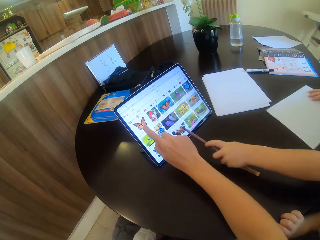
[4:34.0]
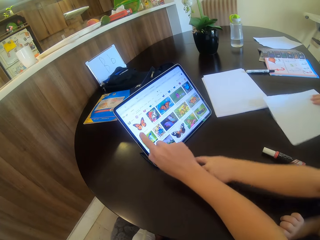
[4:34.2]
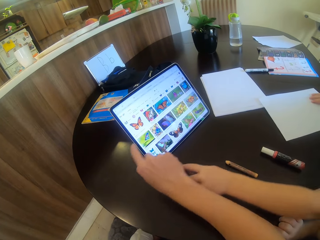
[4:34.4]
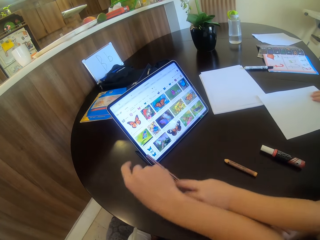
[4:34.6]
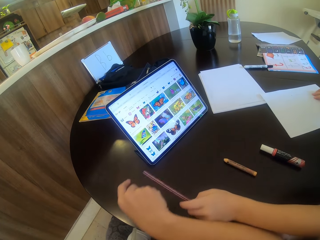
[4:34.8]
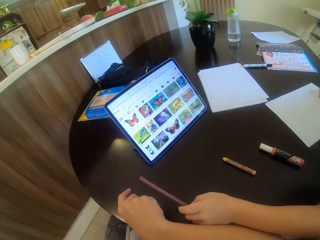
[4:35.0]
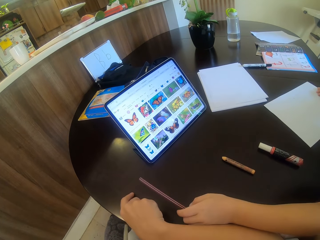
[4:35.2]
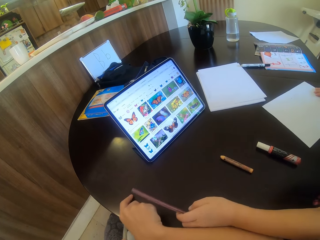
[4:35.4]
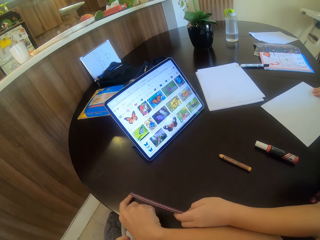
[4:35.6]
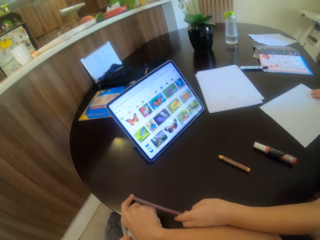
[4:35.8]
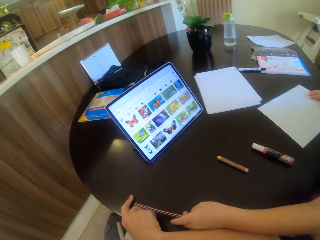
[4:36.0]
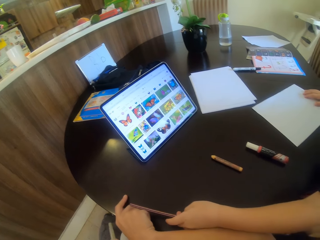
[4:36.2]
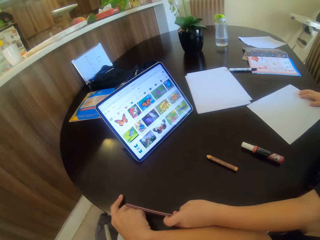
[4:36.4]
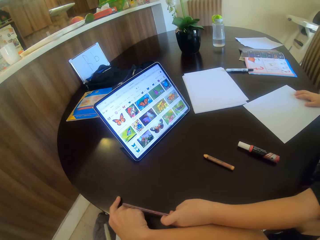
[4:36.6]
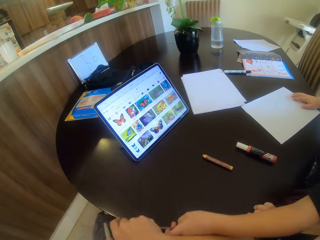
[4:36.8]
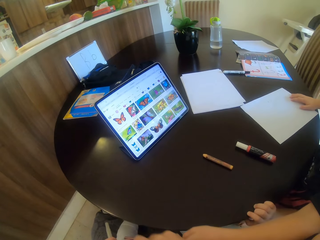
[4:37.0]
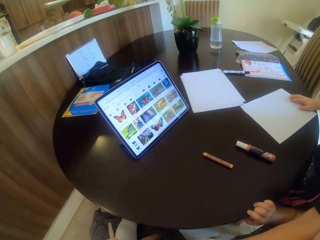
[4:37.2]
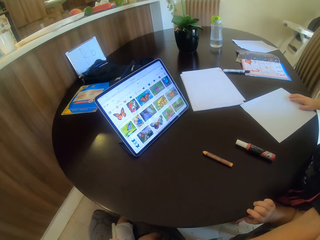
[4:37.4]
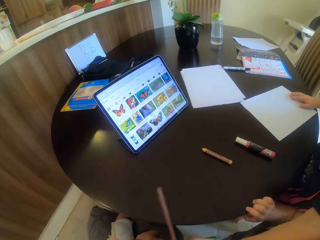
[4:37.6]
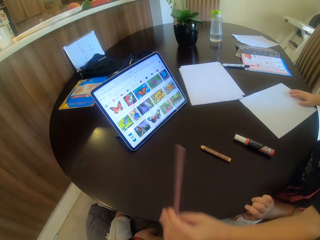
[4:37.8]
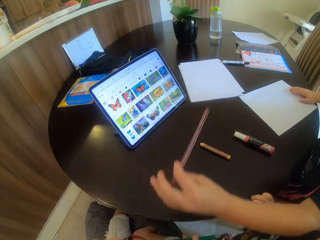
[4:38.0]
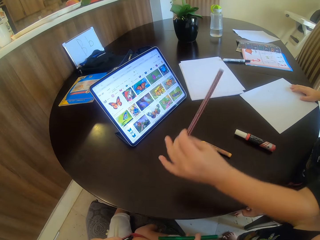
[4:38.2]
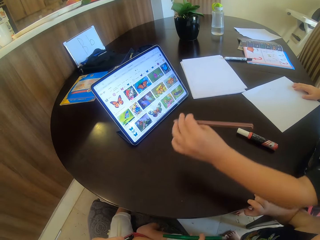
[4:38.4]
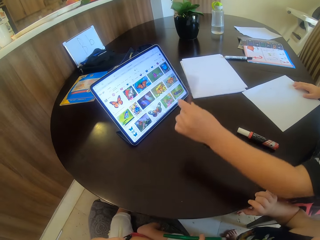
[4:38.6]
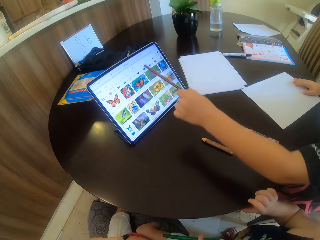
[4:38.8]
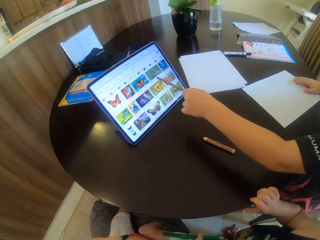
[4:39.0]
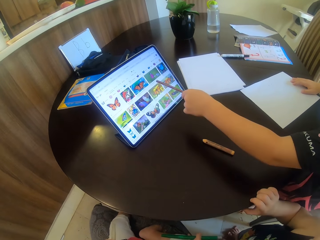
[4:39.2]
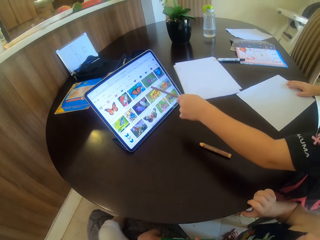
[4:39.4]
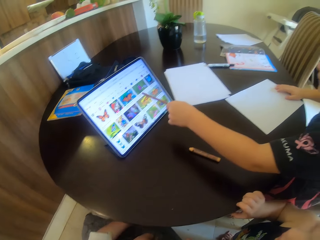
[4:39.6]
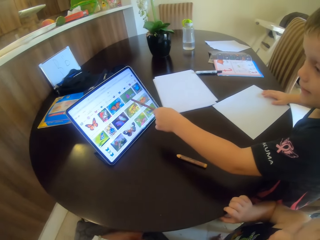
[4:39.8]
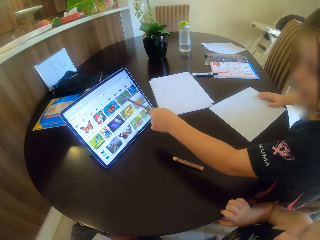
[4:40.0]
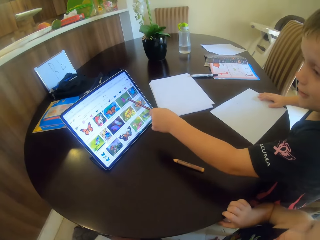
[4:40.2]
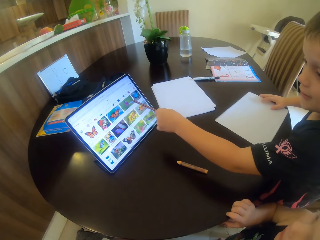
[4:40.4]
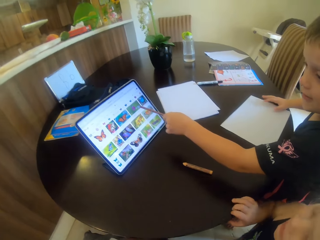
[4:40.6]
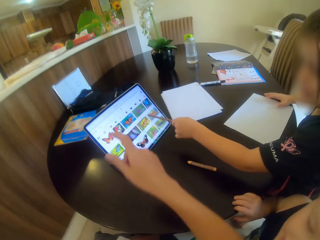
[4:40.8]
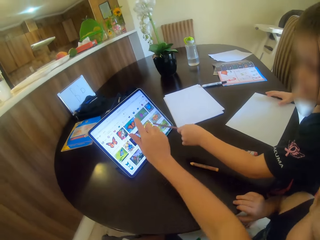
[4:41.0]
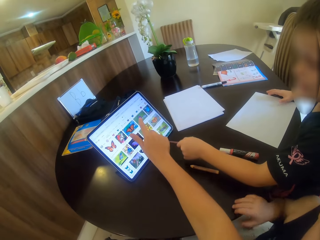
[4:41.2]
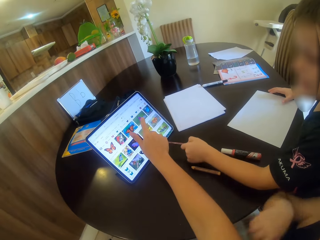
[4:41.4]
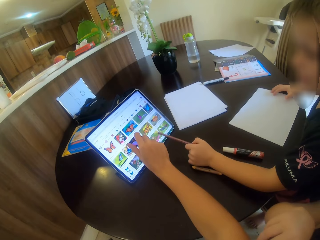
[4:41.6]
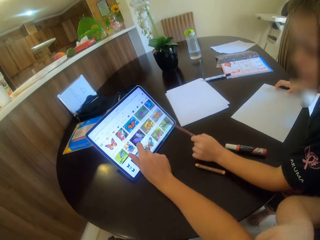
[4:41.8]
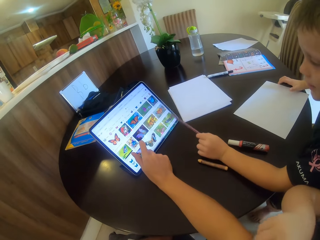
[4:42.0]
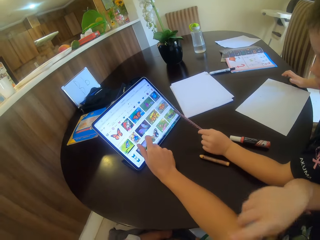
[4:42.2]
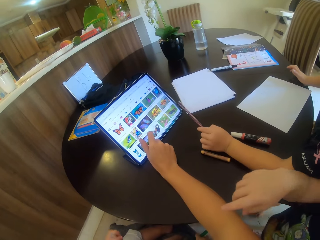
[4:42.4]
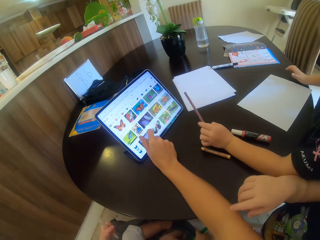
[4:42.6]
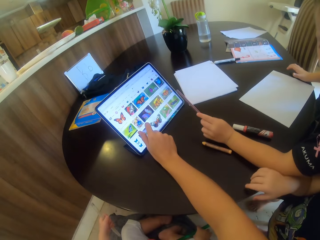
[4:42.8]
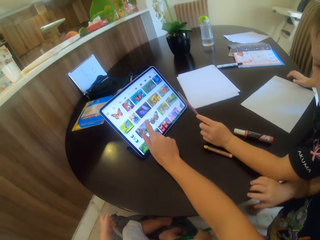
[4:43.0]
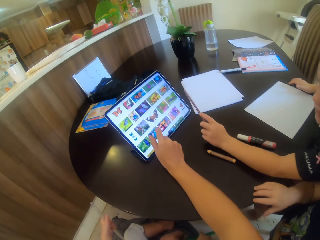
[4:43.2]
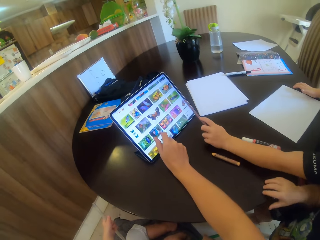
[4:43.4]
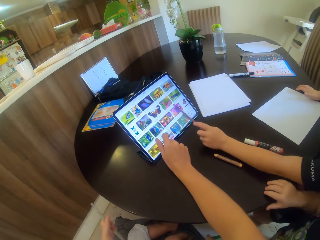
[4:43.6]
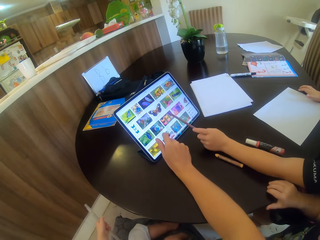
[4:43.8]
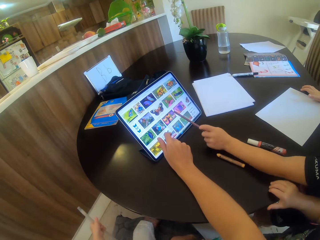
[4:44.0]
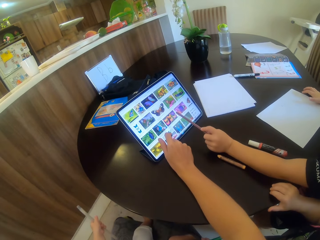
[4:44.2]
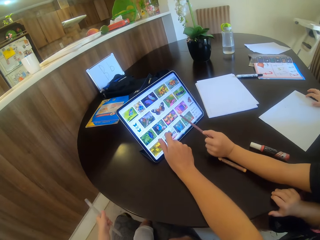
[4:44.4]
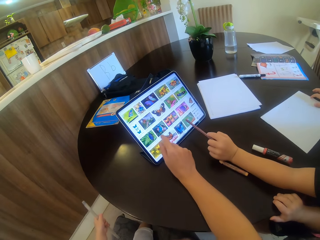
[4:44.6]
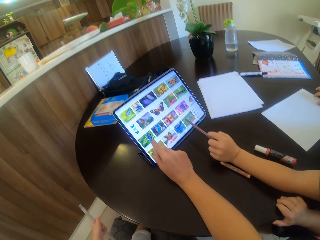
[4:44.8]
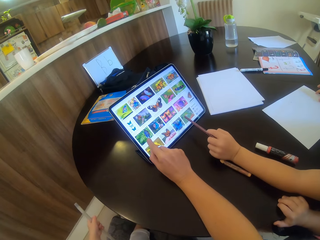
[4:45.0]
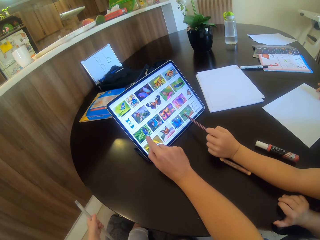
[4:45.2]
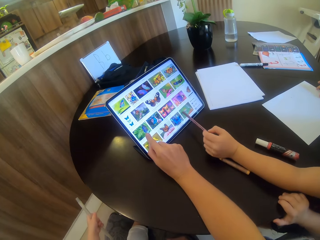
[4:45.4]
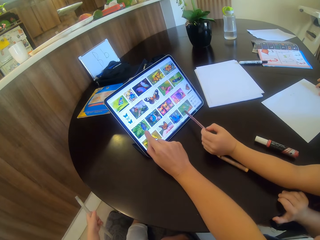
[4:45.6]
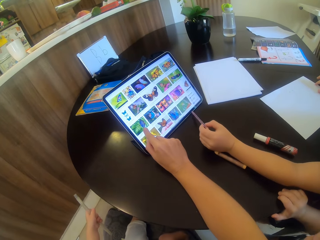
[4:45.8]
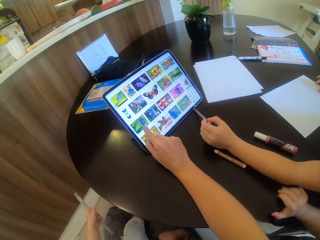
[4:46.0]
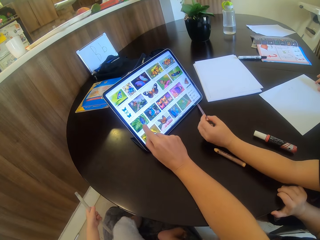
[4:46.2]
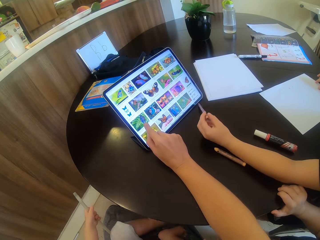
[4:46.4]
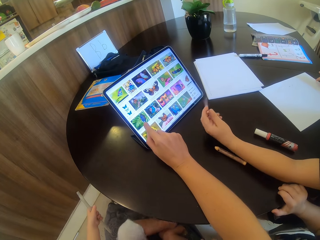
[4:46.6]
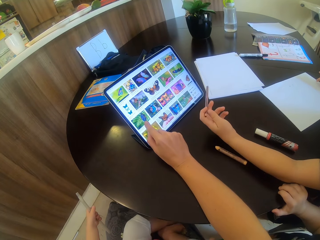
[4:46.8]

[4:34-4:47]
A child points at the tablet. The camera wearer points at the tablet. They scroll on the tablet.

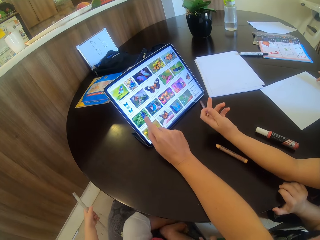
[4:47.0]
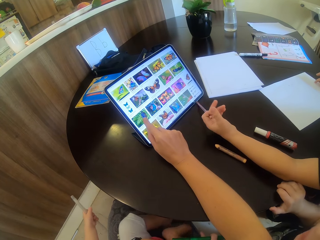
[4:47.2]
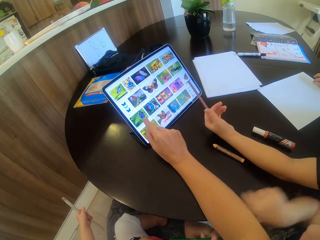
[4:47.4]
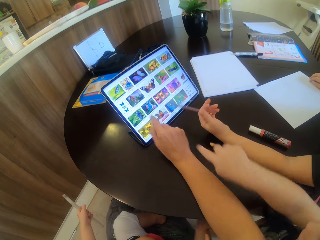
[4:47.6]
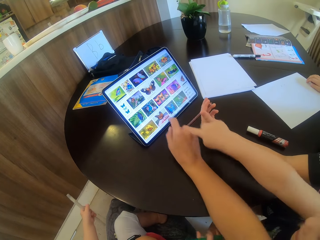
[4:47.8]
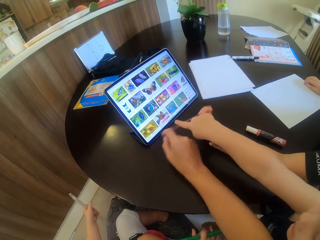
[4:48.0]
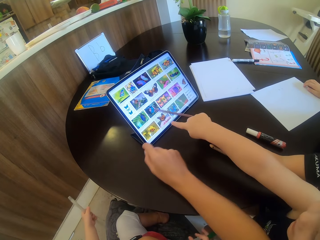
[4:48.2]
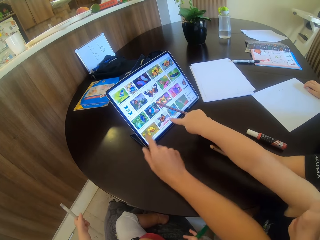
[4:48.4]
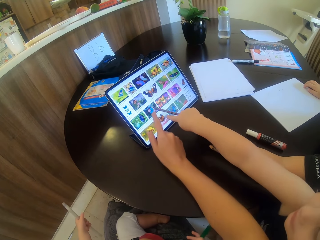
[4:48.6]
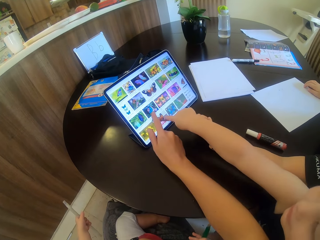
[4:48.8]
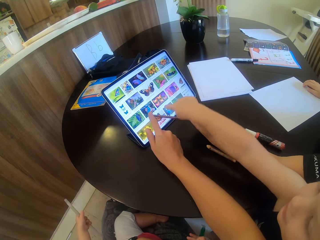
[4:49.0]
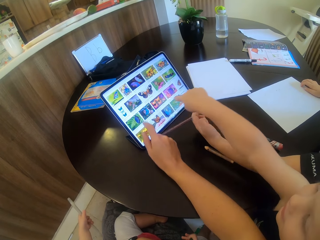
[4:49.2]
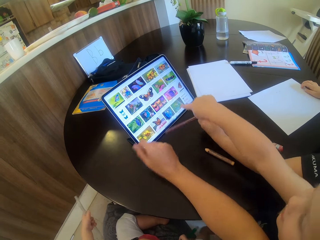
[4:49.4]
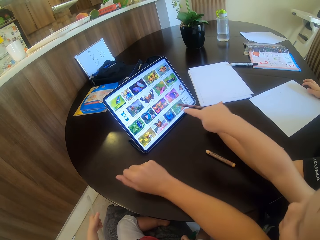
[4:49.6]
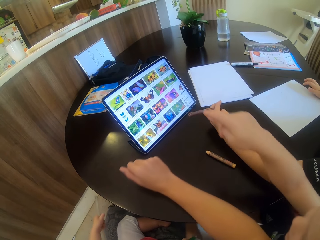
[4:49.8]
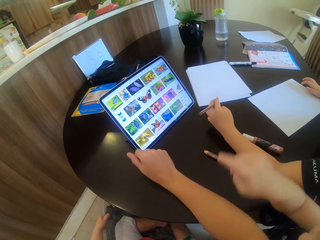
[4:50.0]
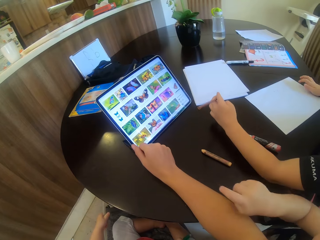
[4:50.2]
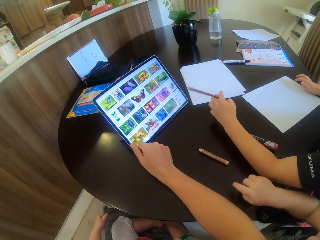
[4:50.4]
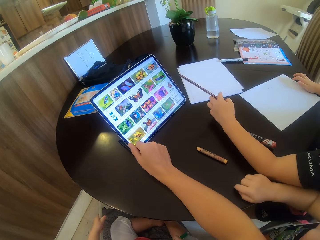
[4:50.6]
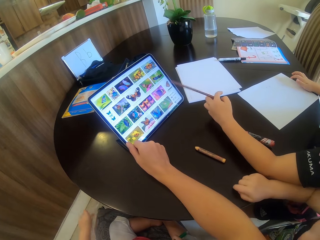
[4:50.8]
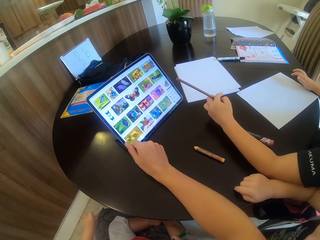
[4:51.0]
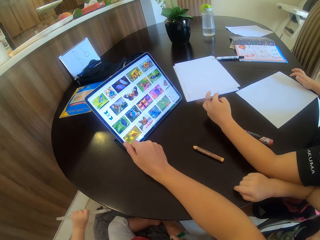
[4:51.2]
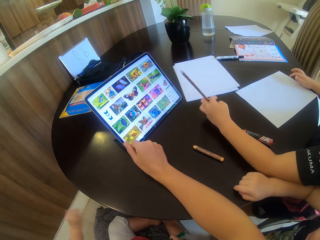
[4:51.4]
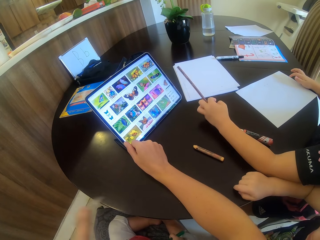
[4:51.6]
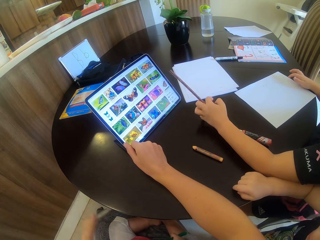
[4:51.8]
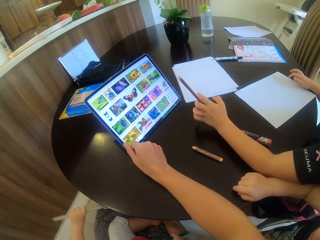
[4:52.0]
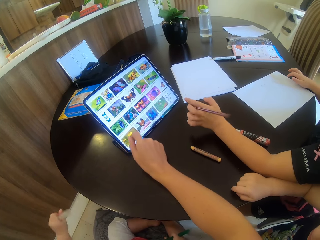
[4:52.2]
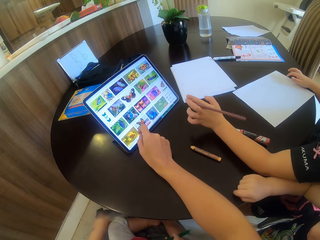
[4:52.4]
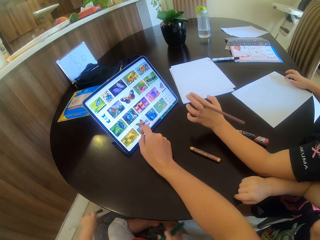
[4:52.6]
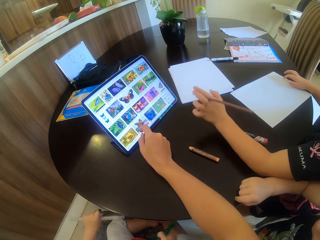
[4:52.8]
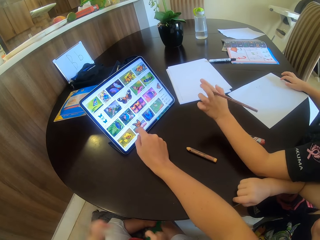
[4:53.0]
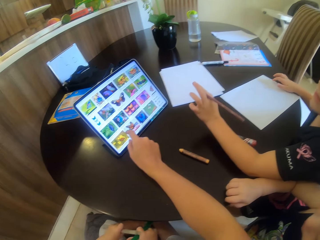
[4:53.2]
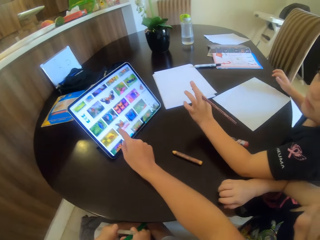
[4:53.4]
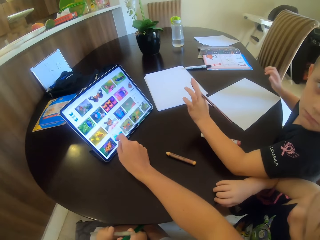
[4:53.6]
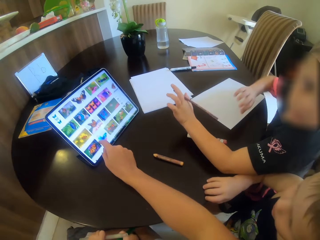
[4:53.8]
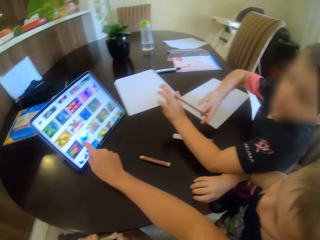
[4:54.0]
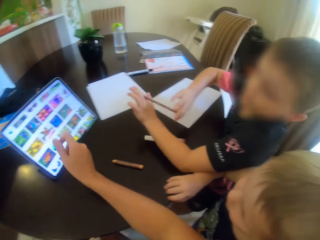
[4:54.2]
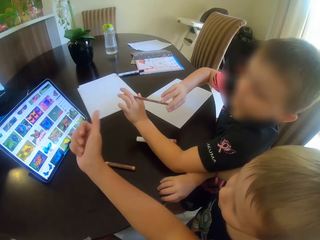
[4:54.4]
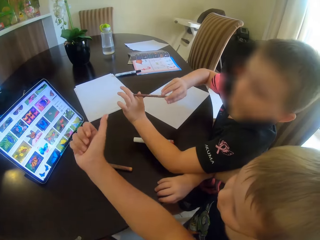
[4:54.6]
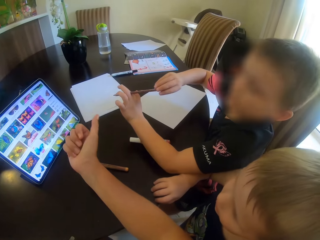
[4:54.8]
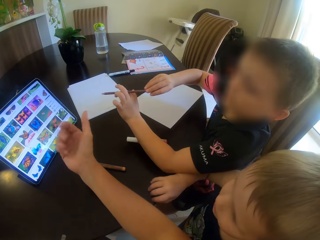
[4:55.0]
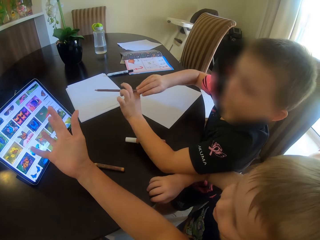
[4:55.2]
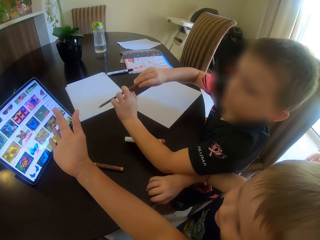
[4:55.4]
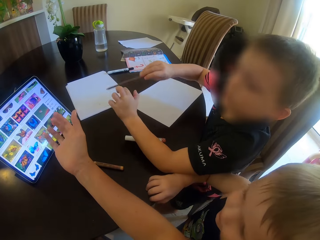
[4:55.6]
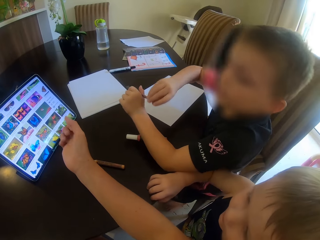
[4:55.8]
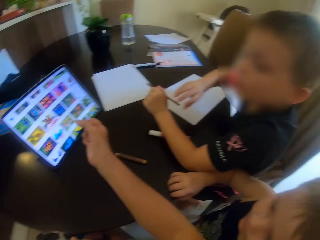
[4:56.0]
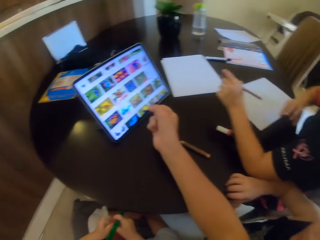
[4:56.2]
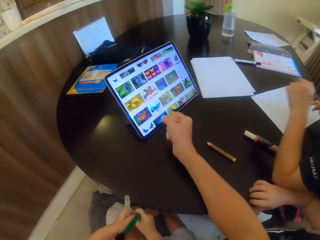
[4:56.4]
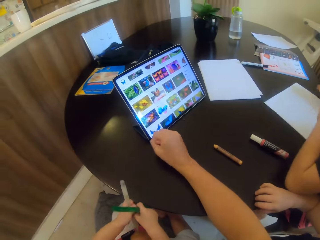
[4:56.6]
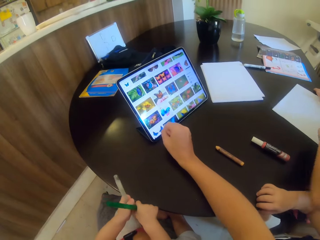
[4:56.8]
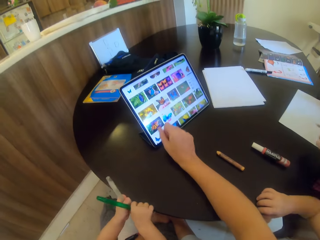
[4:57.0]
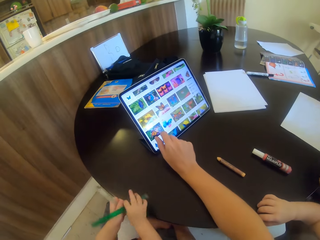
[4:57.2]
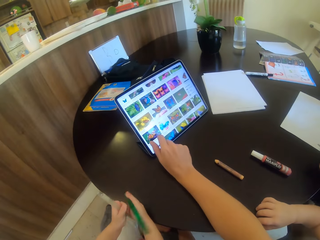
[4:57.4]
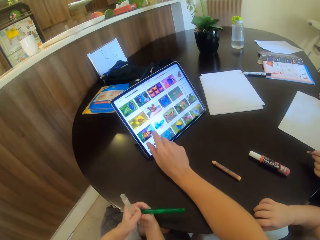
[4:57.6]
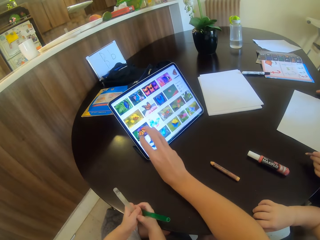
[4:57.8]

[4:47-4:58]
The camera wearer points at the tablet. A child points at the tablet.
